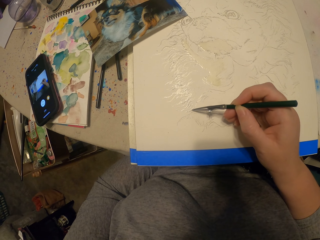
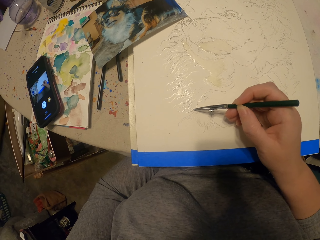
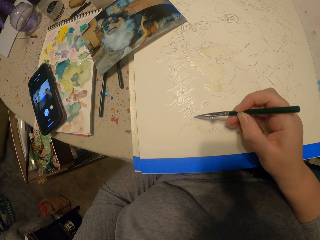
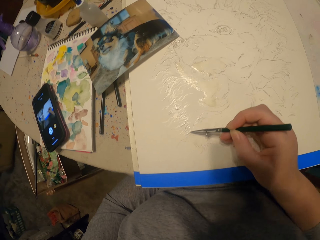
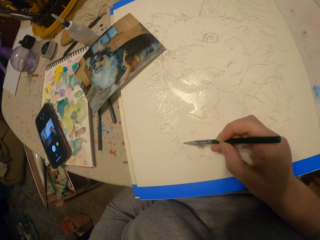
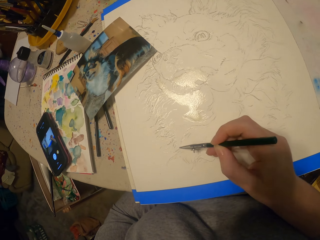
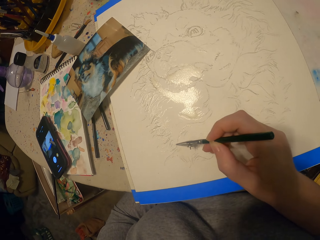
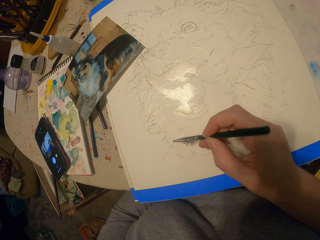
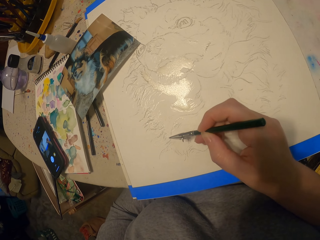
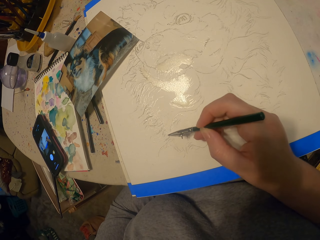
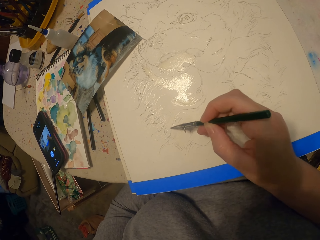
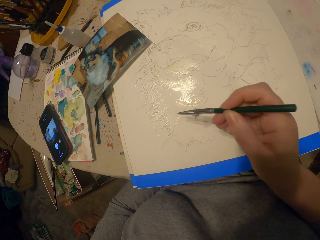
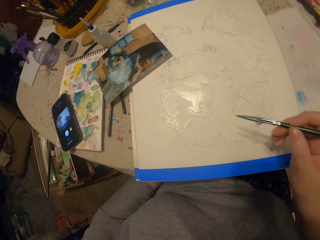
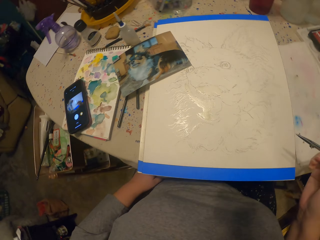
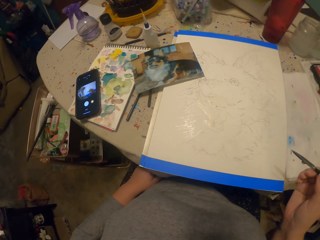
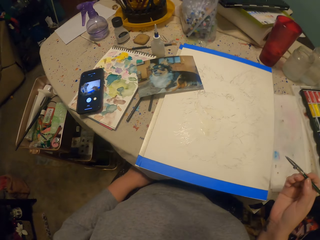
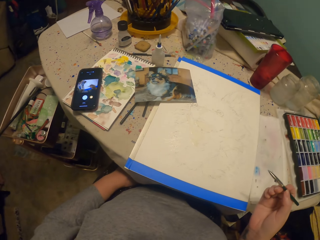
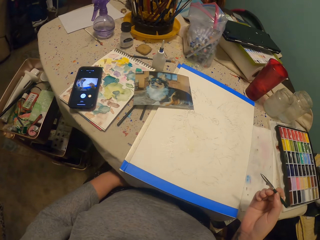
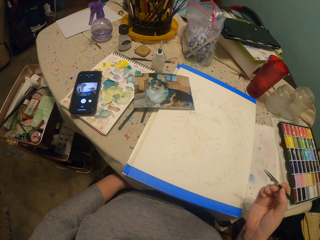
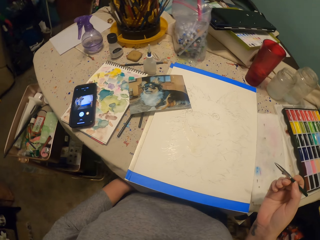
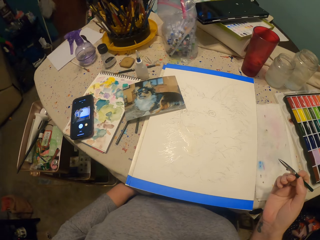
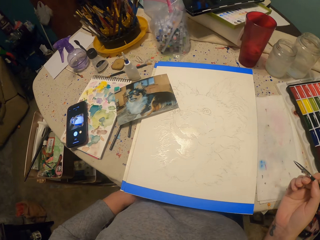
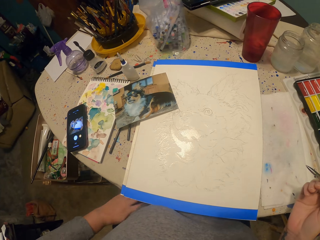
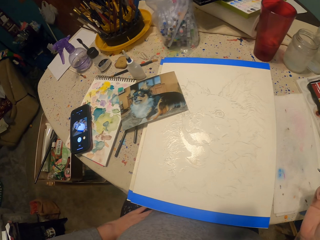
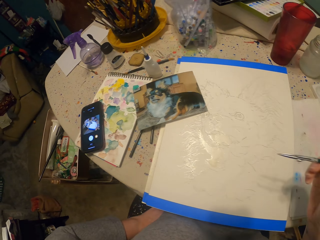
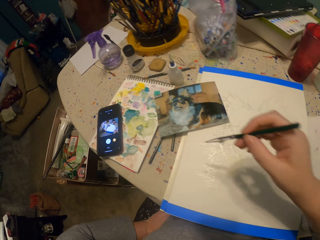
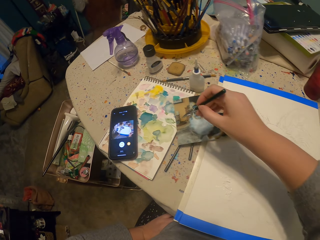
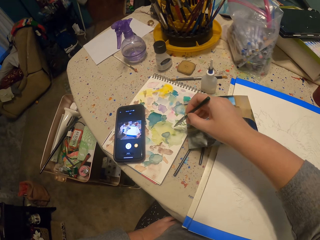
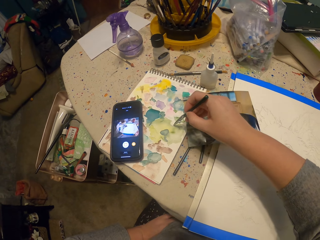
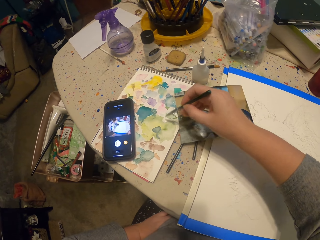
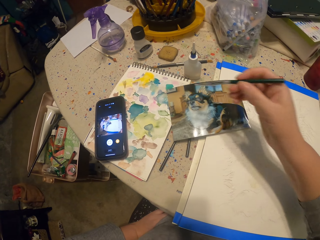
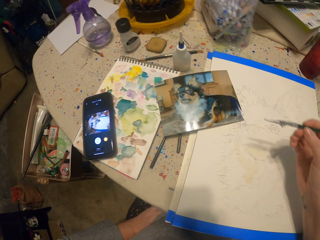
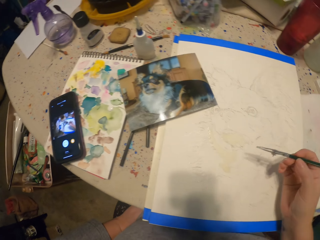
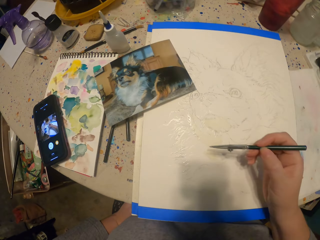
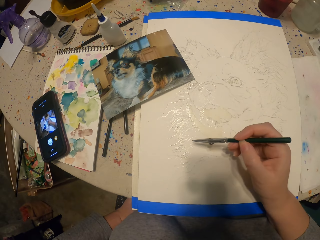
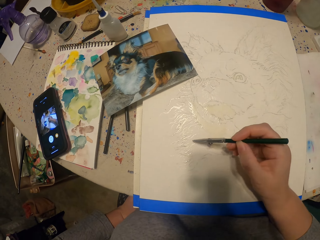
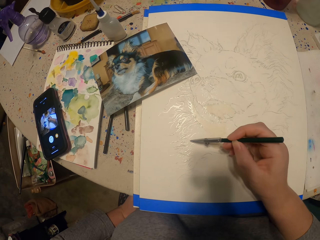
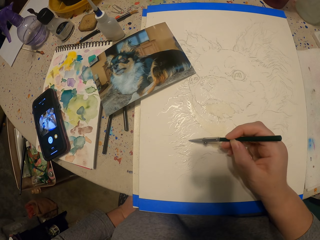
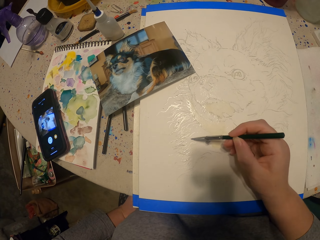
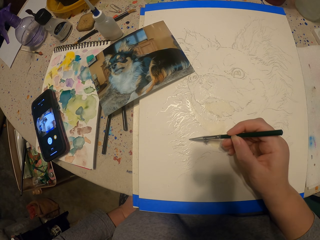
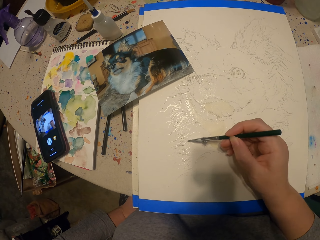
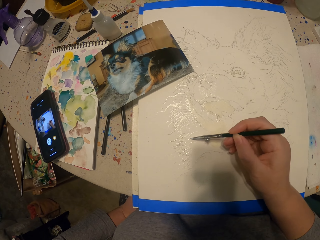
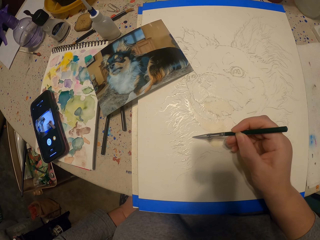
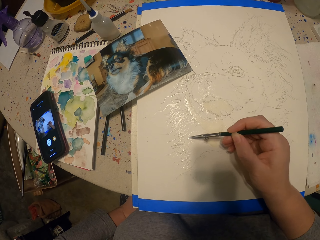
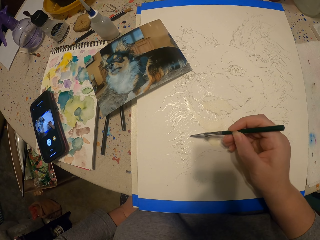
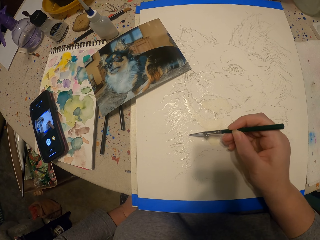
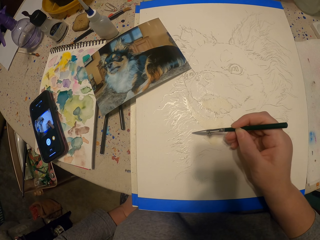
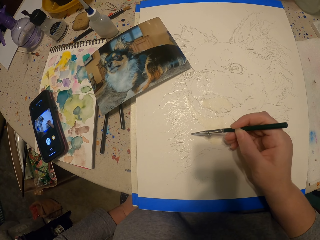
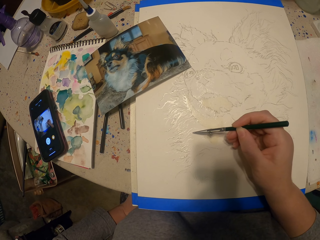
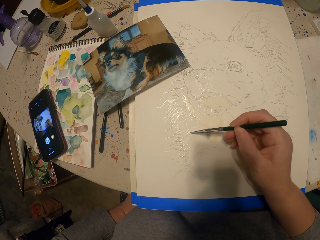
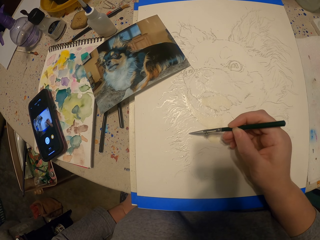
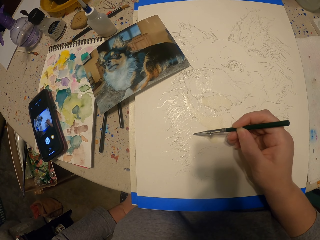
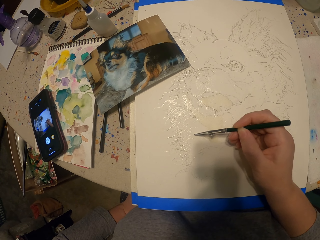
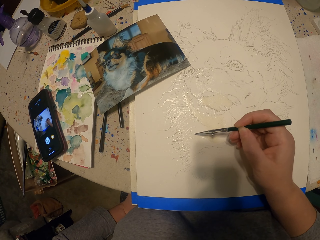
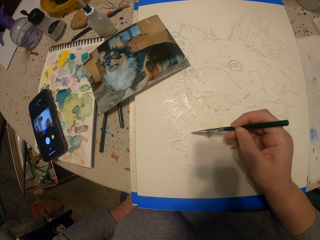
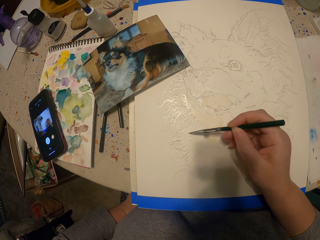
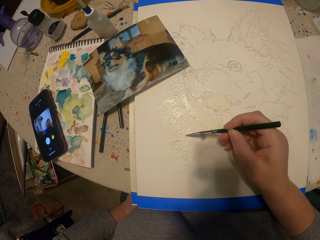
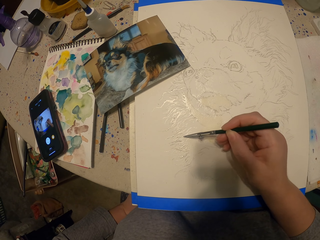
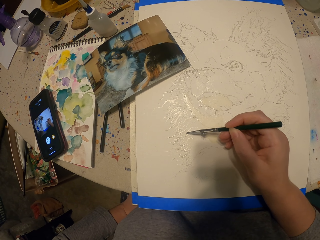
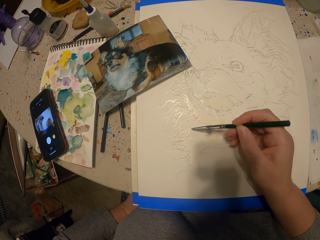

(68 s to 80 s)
The camera wearer lifts up the paint brush or painting pencil from the book. They move the left hand. They dip the painting pencil in the ink. They paint a picture.

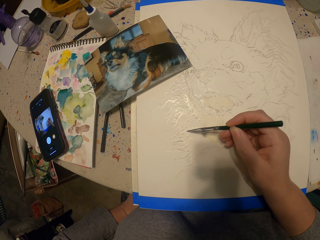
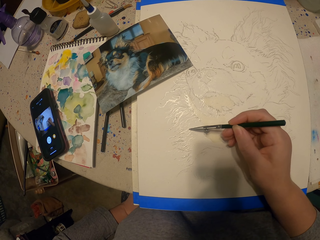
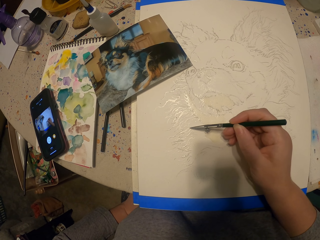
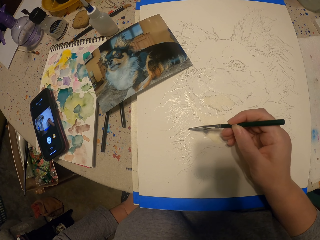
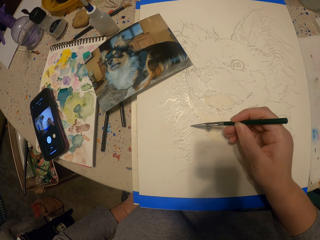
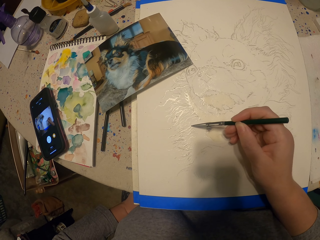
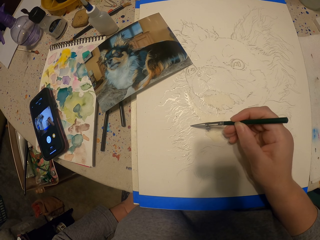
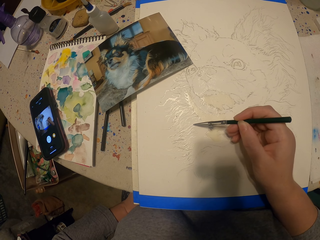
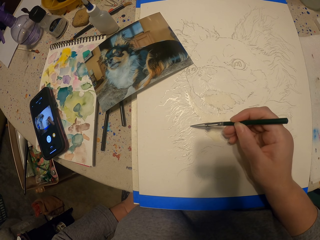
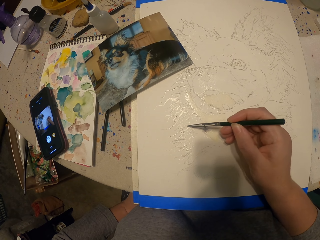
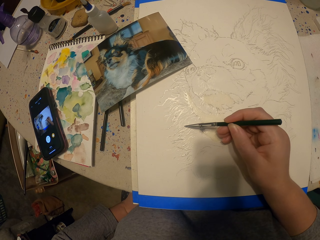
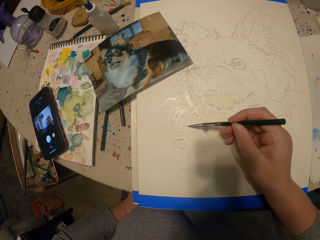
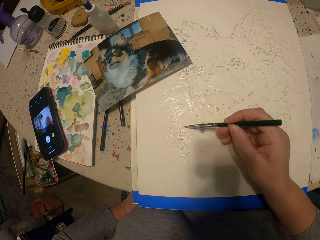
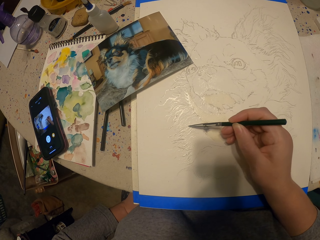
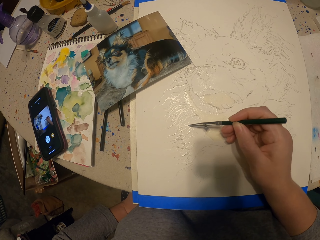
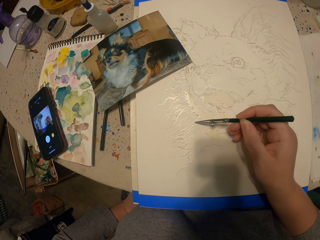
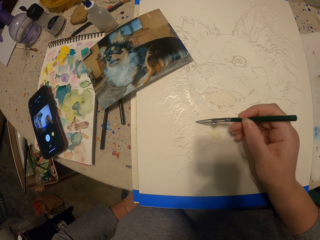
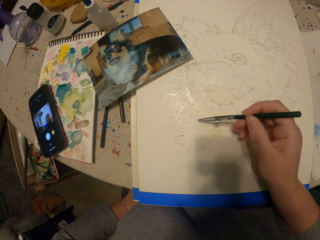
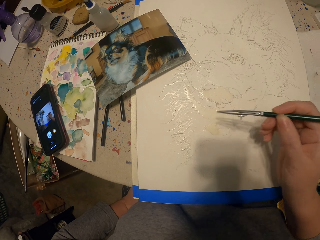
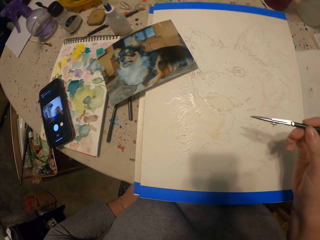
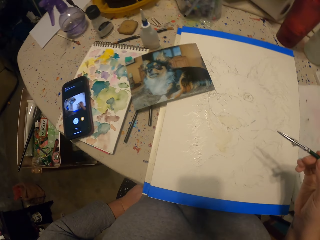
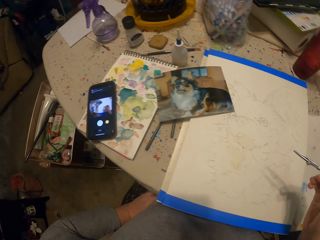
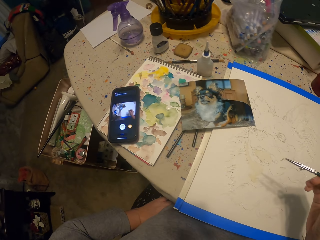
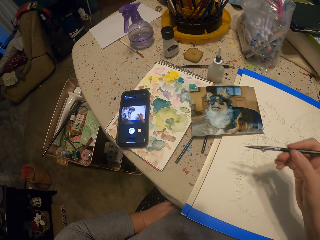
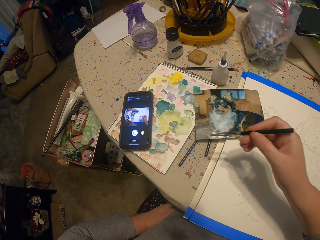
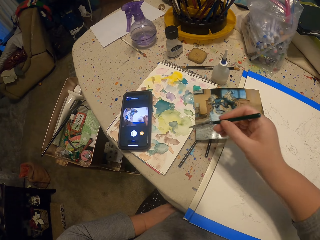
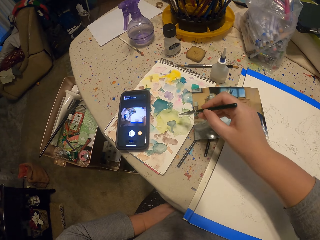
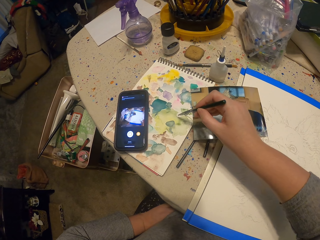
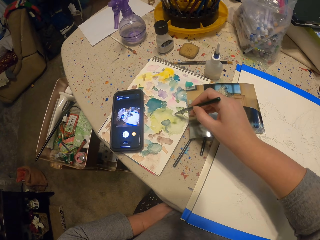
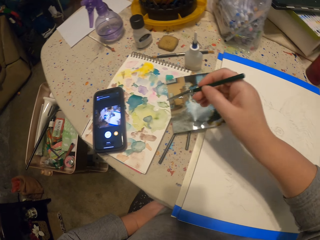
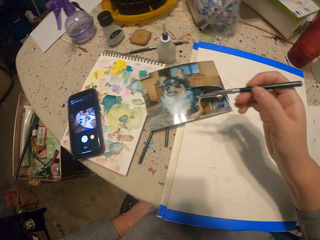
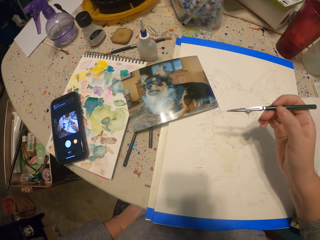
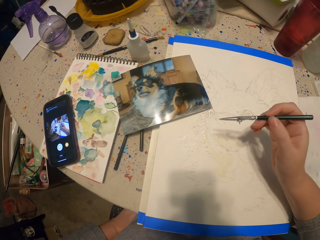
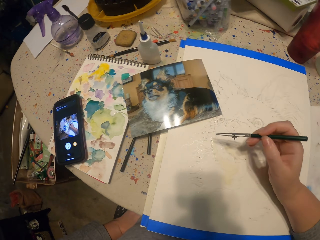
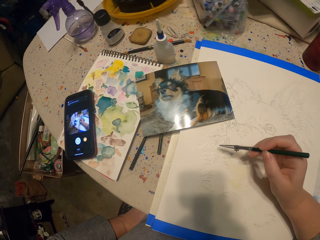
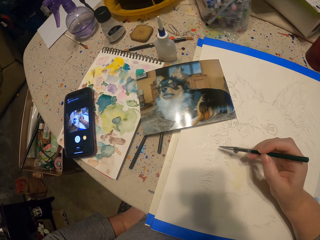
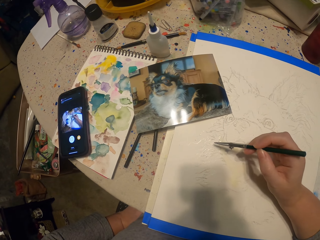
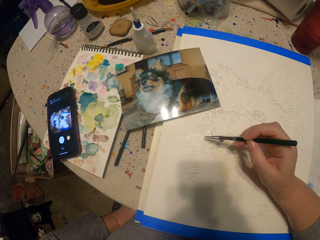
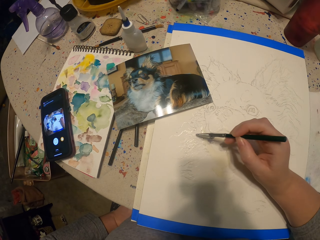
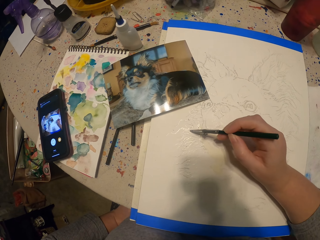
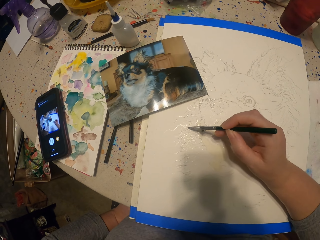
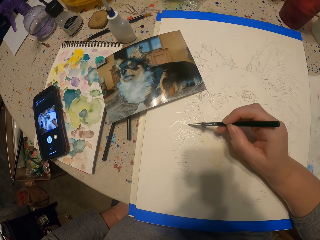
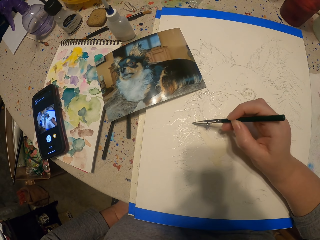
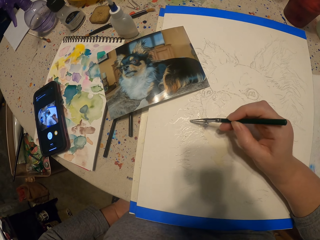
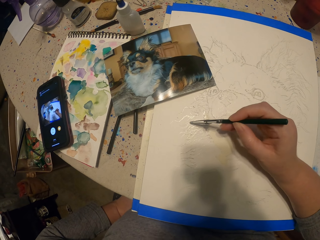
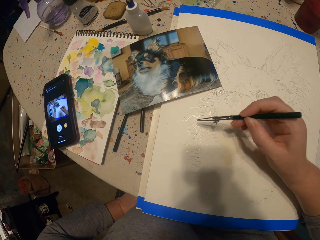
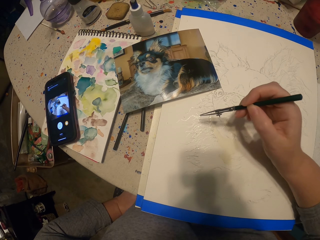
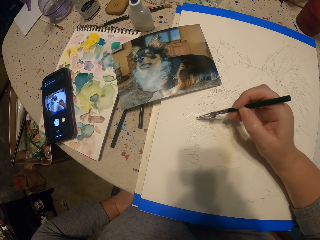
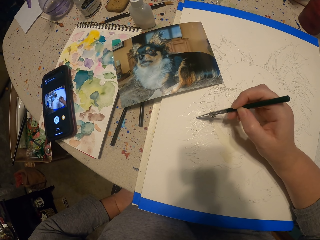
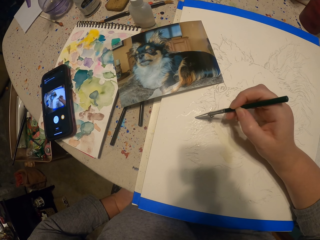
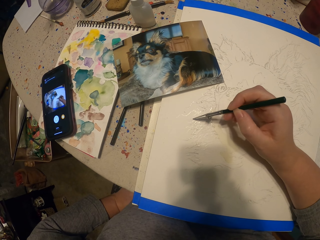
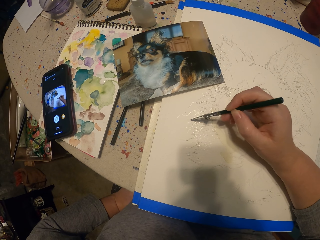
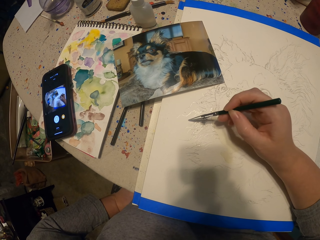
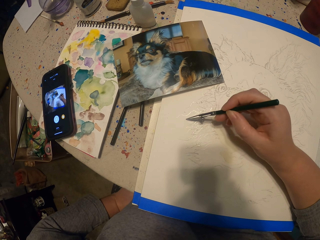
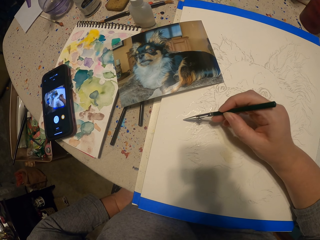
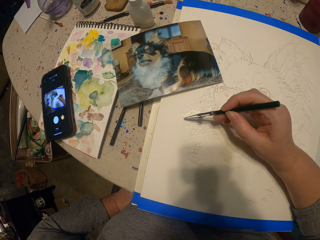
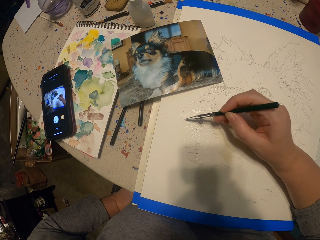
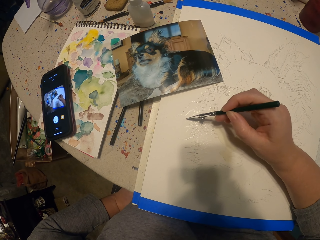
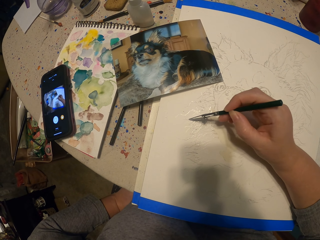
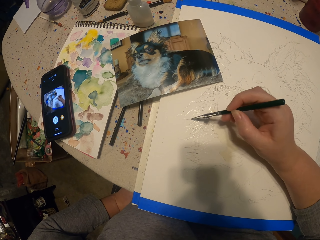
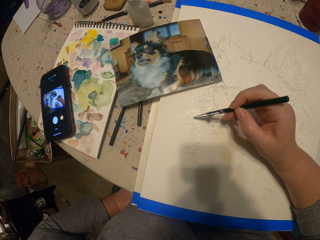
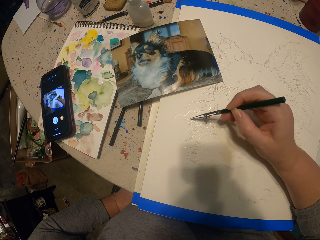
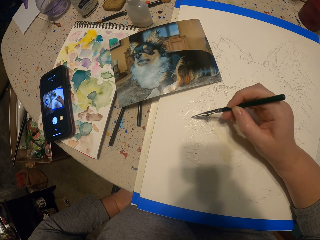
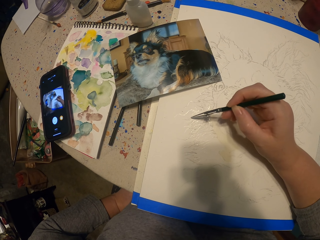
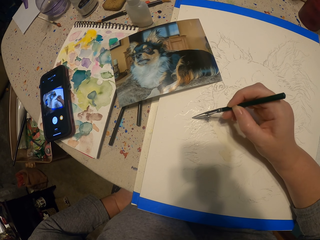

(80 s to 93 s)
The camera wearer moves the painting pencil away from the picture. They dip the painting pencil in the ink. They paint the picture. They move a hand. They paint the picture.
